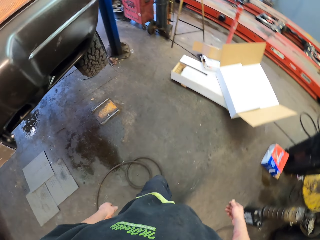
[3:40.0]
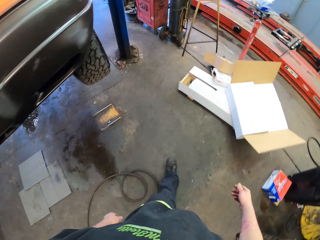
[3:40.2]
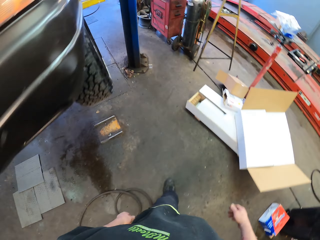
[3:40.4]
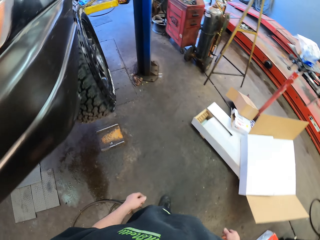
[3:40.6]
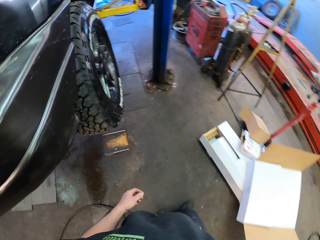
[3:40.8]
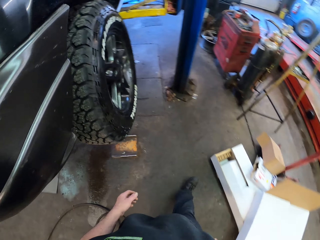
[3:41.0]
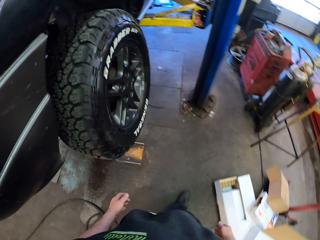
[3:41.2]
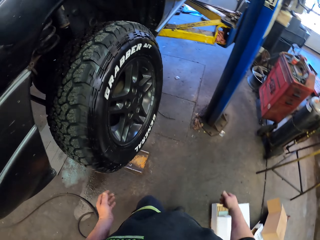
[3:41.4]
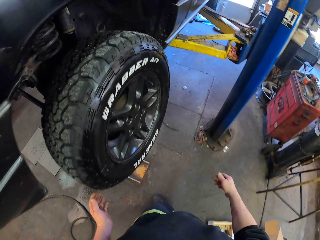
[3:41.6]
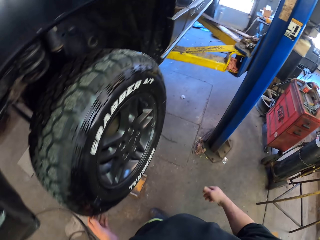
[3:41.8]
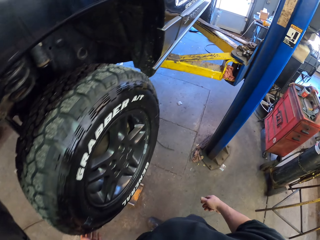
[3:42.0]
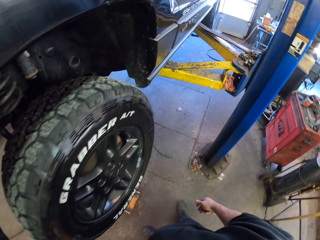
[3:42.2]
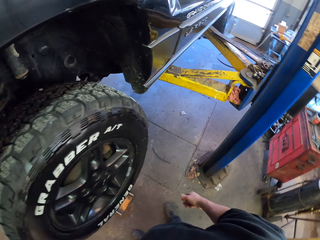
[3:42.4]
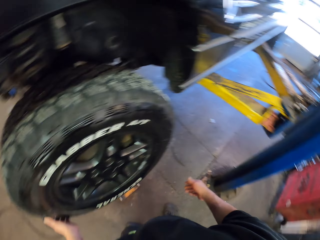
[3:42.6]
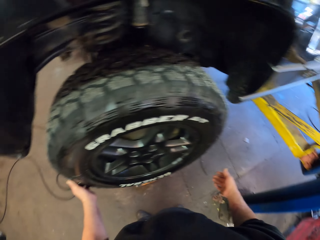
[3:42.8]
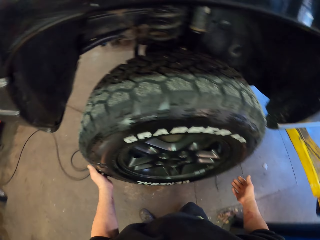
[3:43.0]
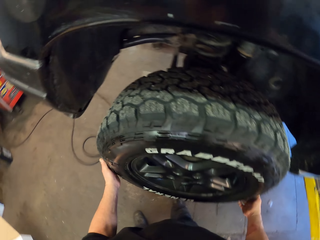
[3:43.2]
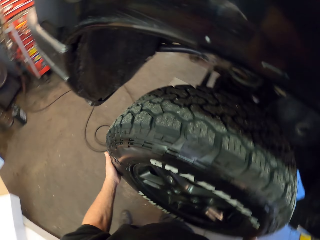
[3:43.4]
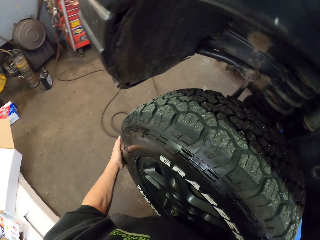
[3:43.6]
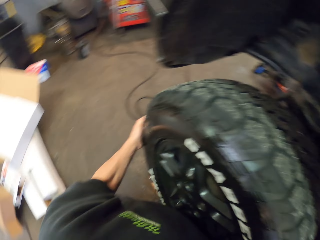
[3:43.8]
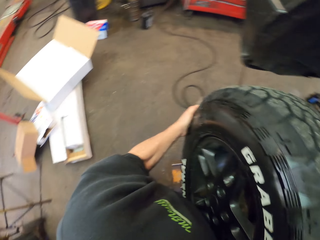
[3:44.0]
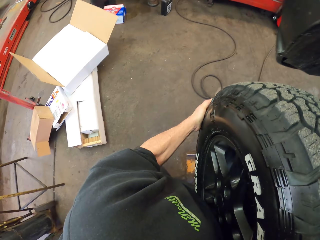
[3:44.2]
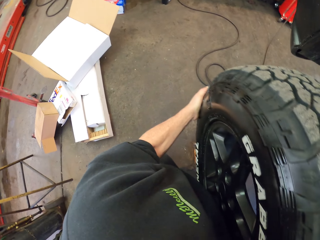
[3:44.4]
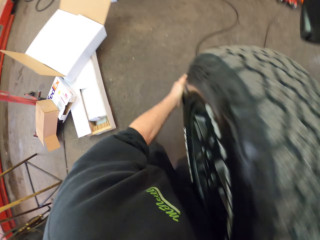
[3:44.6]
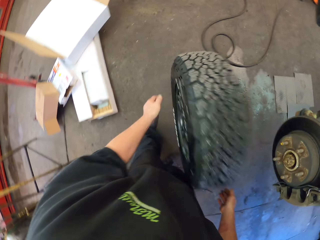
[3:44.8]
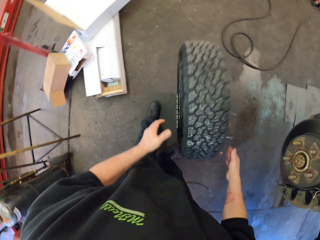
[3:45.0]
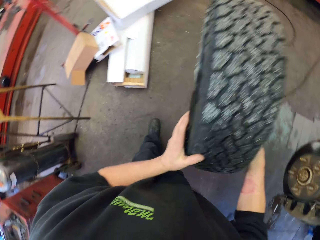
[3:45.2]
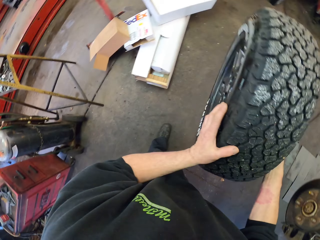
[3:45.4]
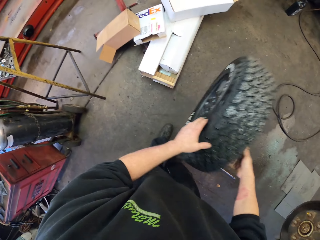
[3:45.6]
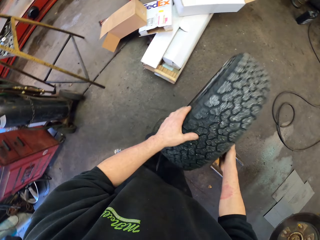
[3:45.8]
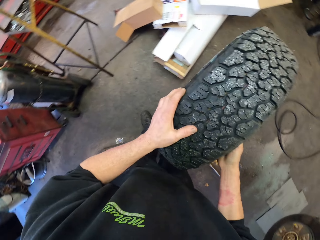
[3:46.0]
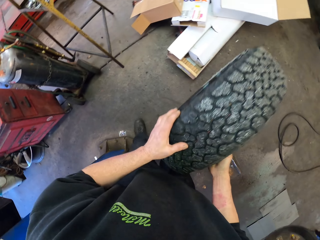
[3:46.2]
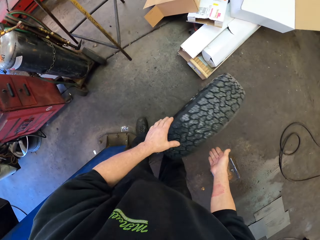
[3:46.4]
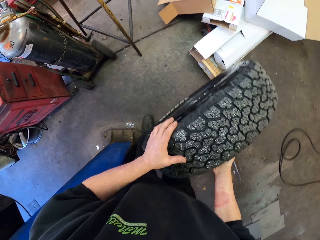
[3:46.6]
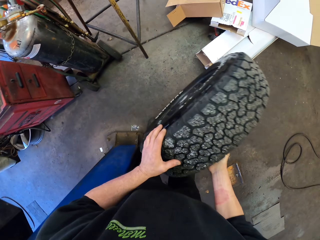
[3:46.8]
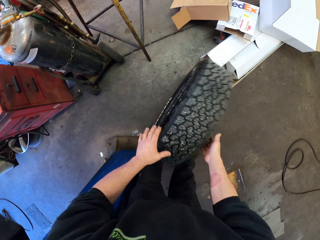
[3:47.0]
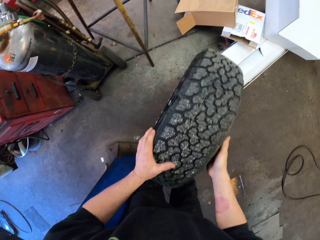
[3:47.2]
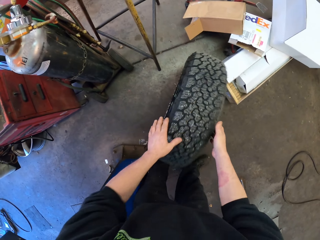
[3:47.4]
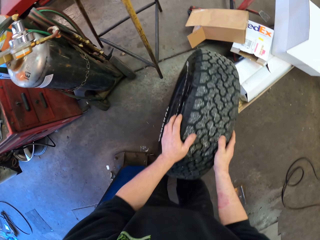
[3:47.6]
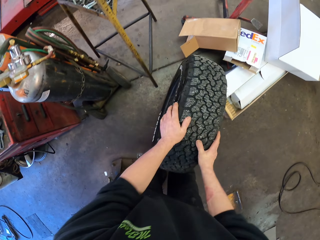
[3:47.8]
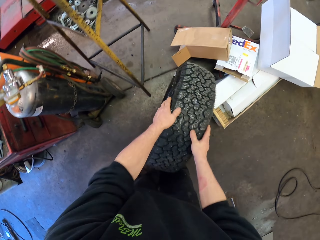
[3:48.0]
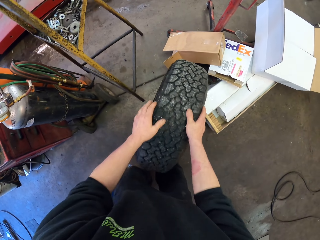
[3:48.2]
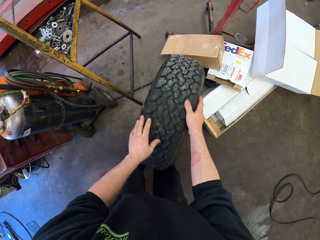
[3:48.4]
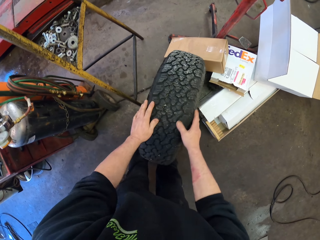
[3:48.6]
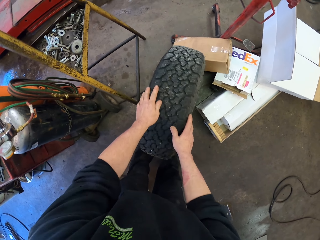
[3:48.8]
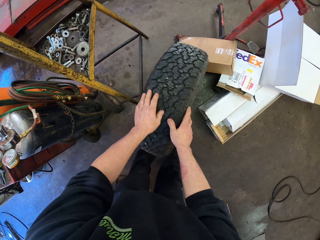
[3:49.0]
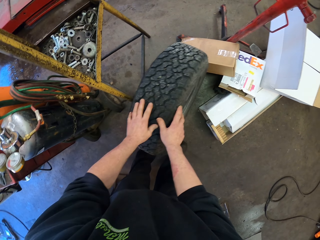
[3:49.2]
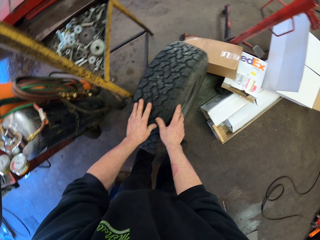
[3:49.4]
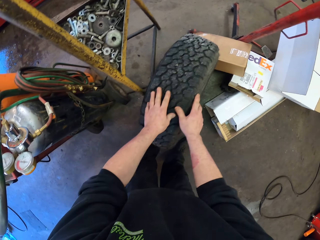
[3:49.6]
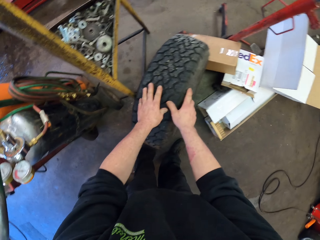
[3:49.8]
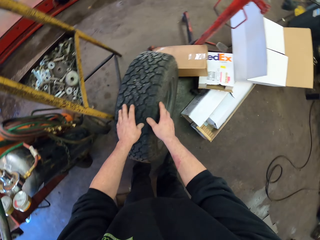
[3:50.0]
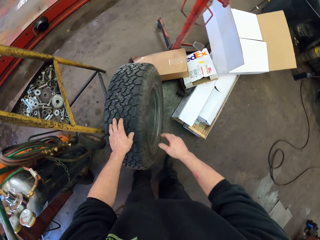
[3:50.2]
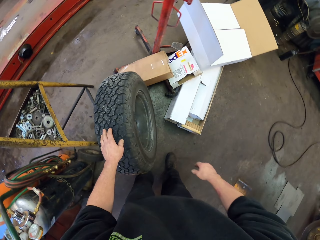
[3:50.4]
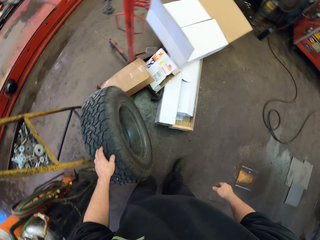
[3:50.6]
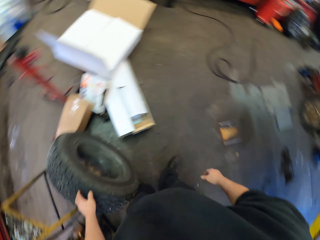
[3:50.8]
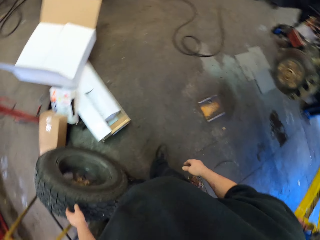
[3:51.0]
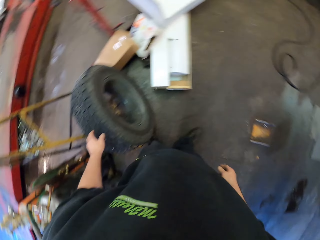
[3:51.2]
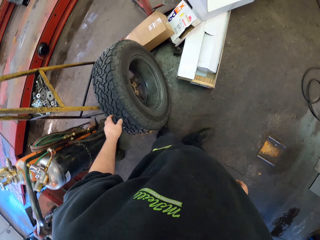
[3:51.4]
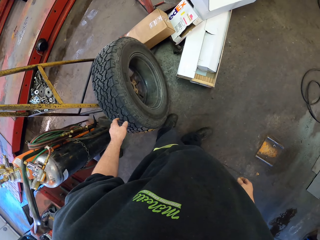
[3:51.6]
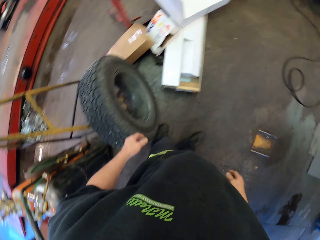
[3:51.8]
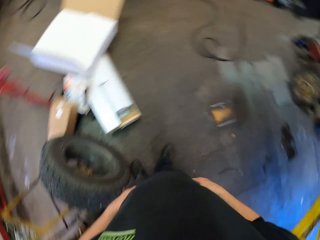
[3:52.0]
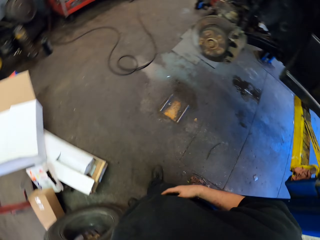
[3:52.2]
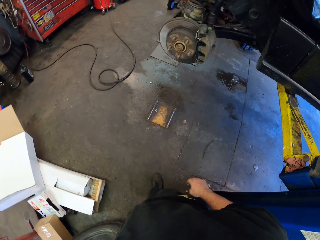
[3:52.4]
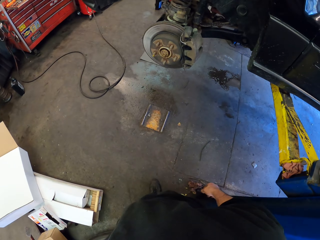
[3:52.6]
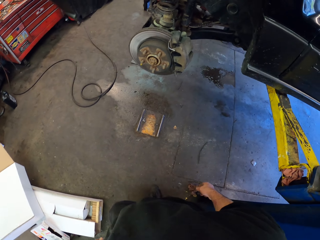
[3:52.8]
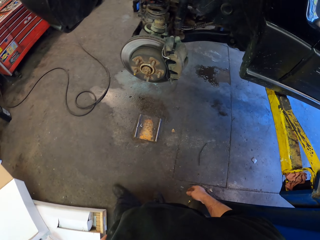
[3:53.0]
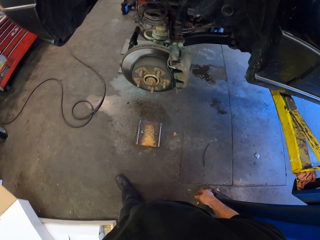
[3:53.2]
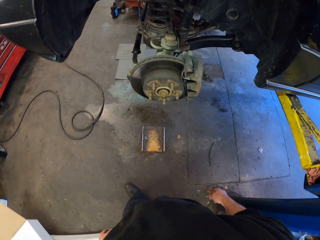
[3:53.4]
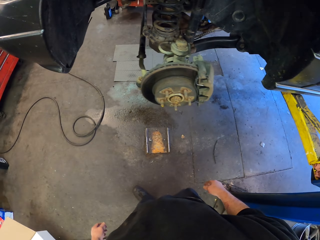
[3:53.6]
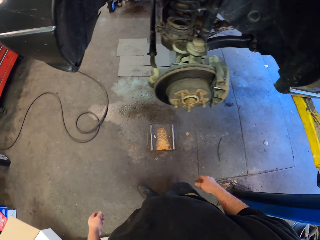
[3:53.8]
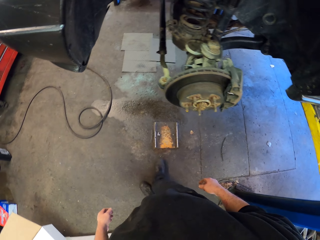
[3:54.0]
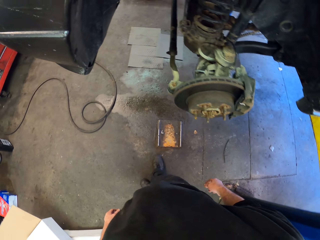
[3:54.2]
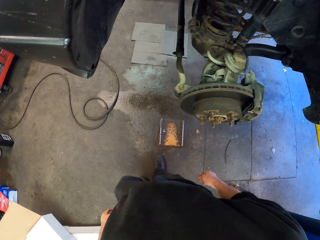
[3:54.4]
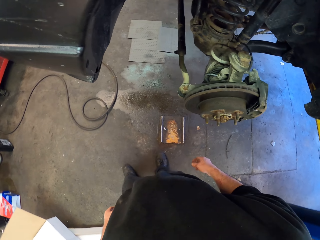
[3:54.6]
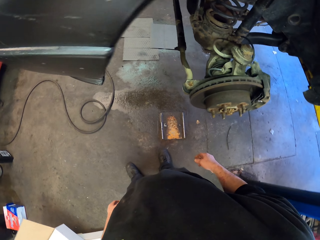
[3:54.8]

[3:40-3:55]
The camera wearer removes the tire from the car. They carry the tire. They throw the tire on the floor. They roll the tire around. They place the tire aside. They check where the tire was. They look around.

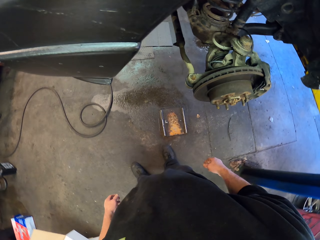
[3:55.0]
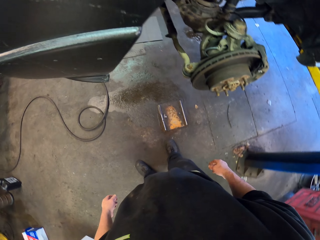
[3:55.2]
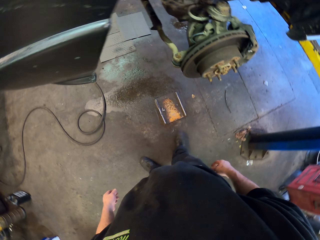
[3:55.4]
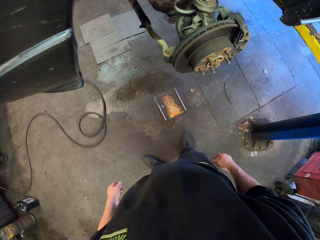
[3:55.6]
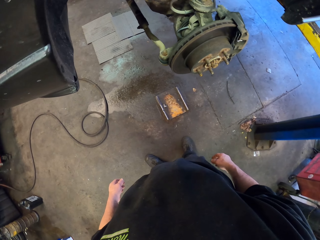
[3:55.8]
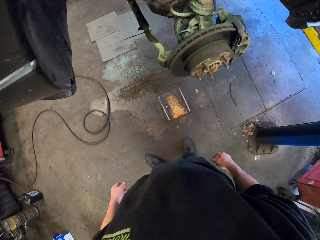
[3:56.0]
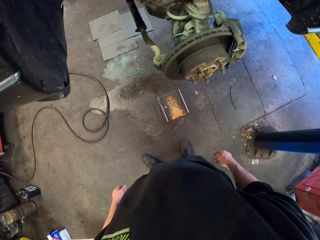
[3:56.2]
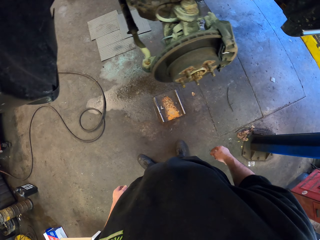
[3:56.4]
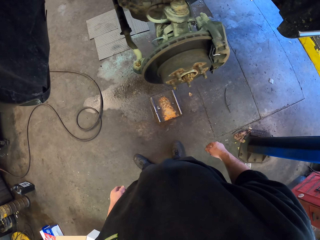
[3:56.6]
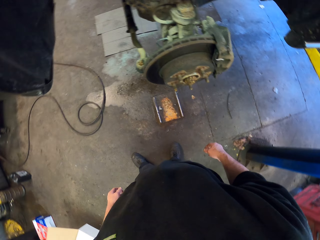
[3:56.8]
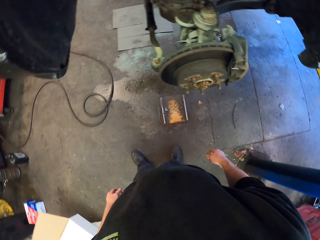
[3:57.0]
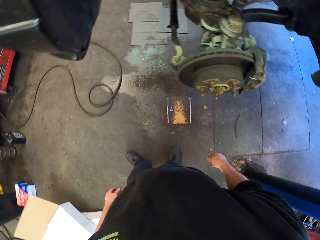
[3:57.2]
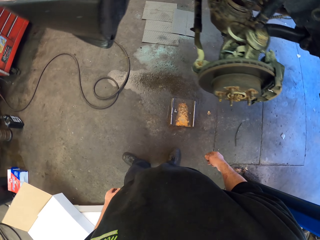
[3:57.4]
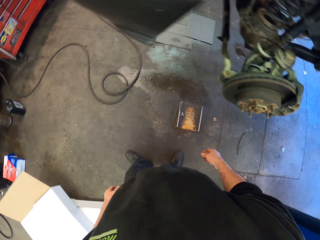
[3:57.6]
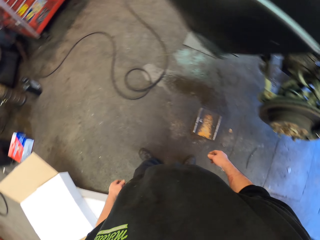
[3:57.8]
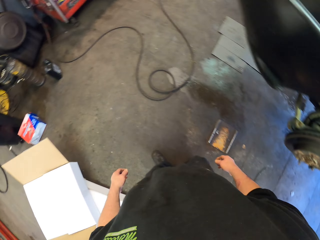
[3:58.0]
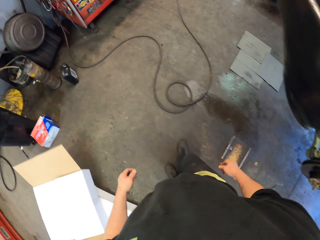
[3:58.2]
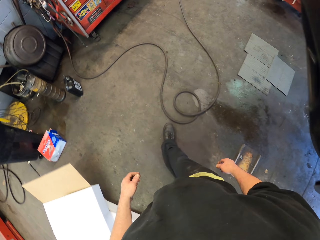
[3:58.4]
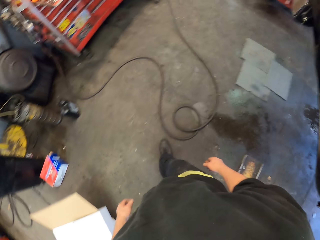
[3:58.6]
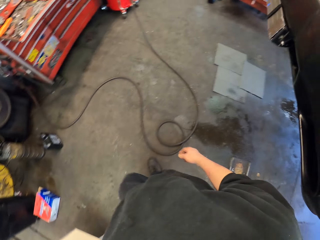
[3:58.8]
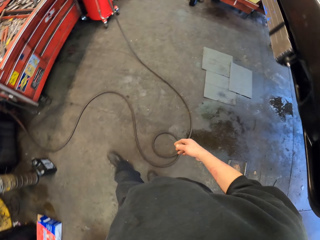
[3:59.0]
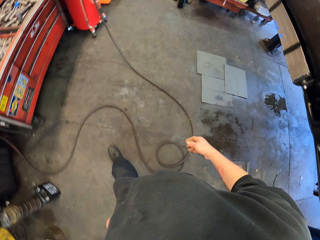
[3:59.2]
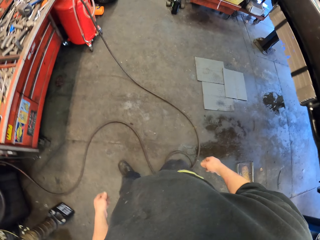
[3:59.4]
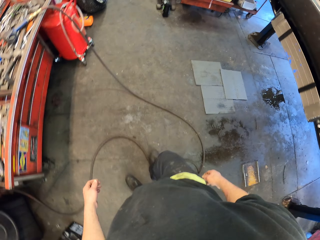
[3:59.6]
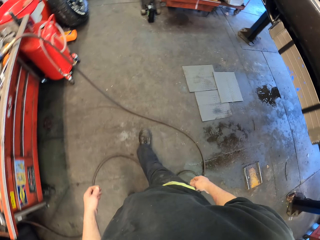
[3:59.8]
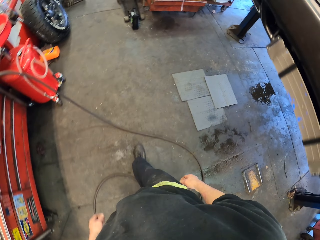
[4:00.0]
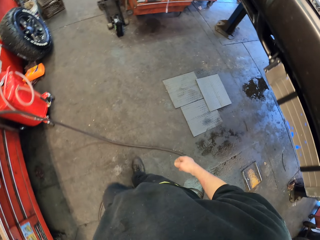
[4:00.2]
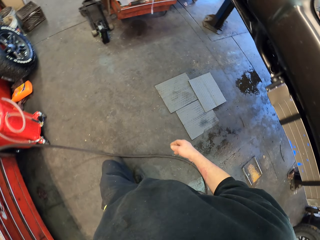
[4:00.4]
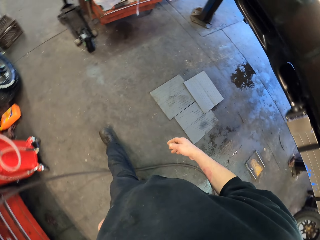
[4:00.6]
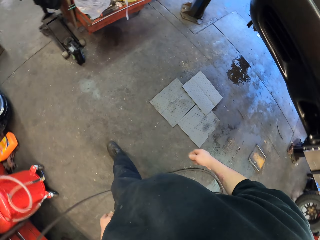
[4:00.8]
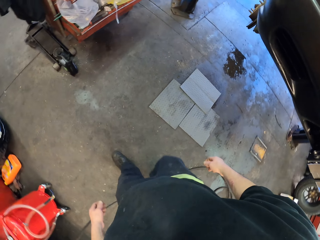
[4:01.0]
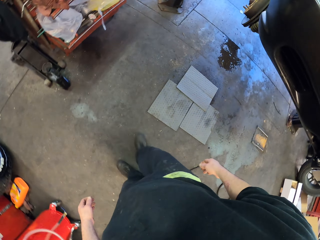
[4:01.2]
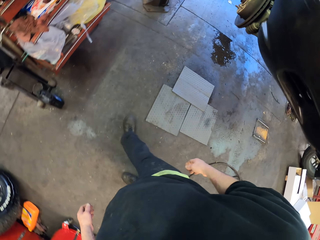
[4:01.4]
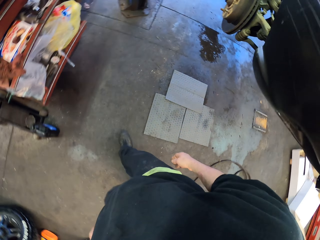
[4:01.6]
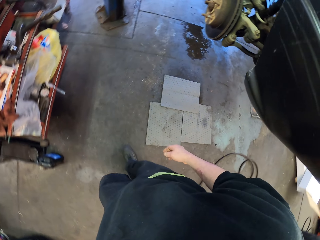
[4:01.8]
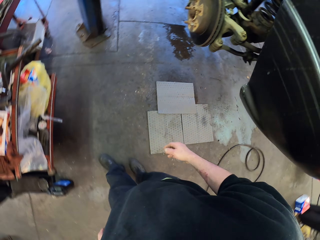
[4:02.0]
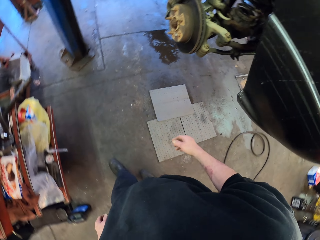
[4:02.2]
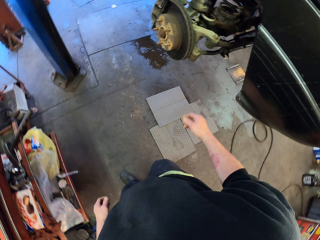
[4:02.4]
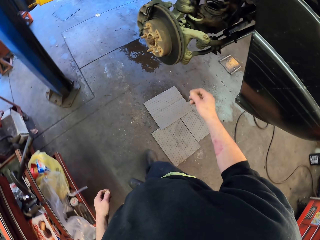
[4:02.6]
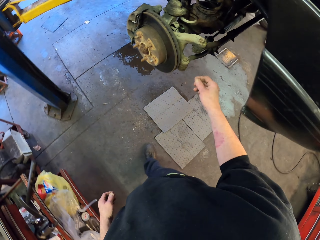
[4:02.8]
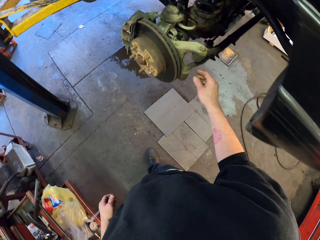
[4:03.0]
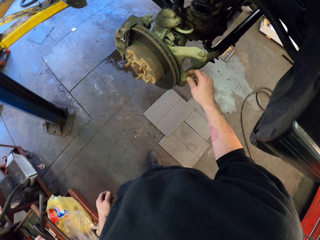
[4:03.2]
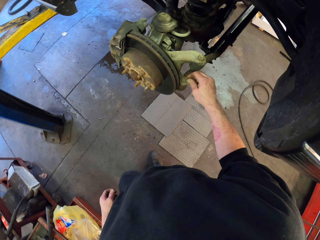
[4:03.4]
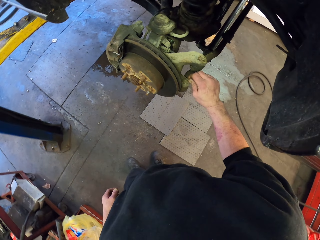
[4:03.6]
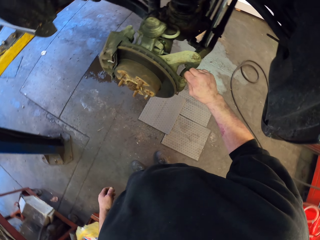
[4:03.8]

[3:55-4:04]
The camera wearer walks around. They look around. They walk in the garage.
